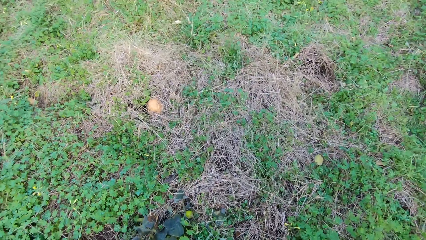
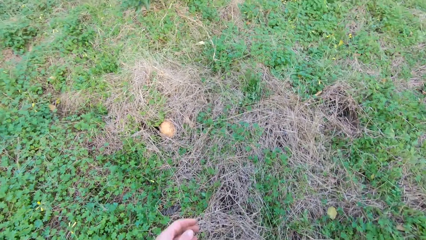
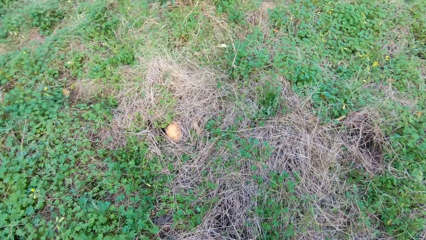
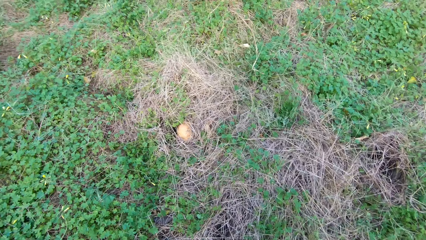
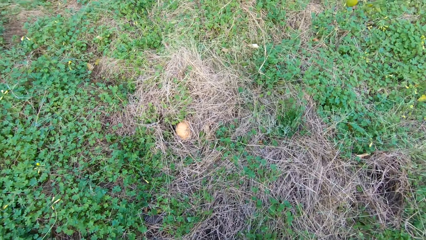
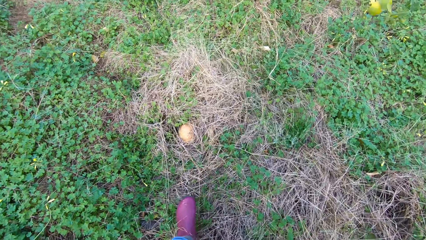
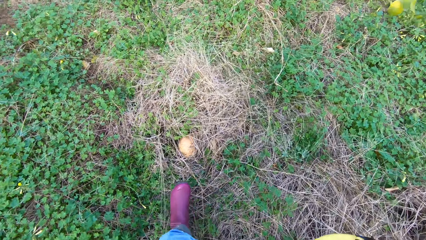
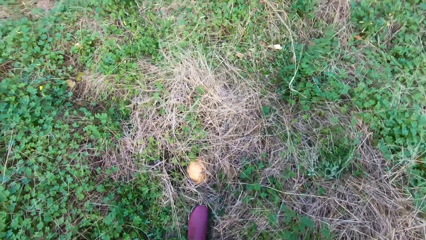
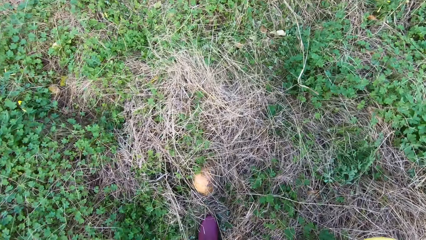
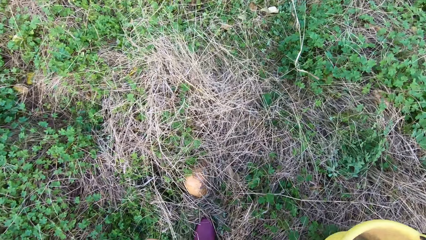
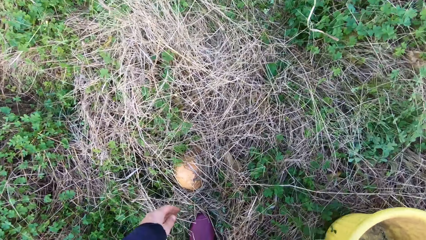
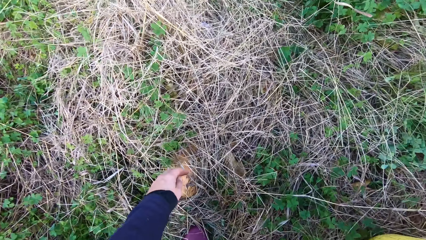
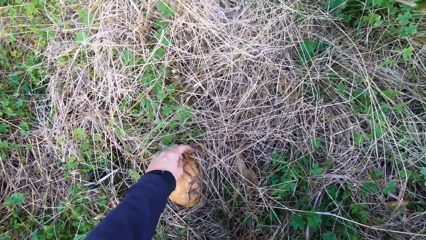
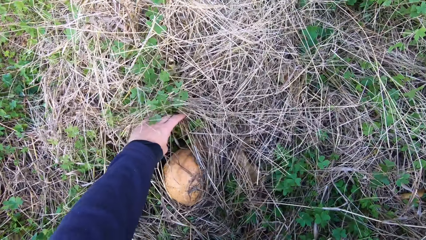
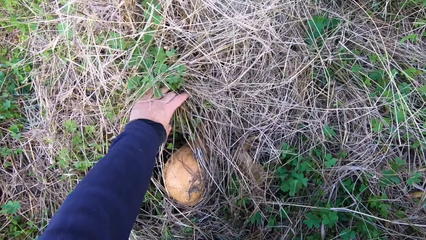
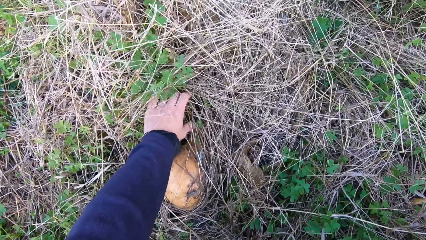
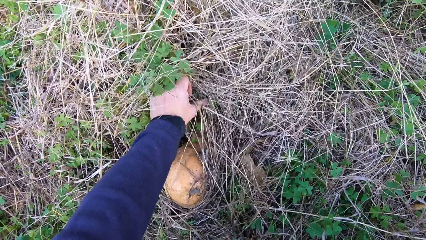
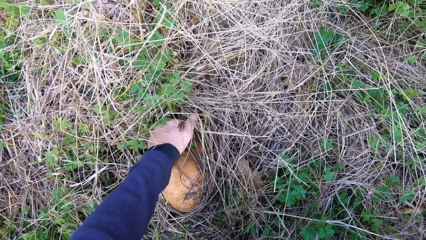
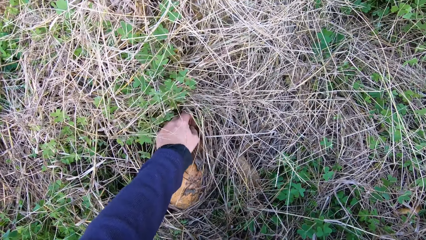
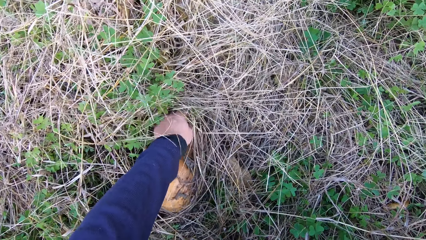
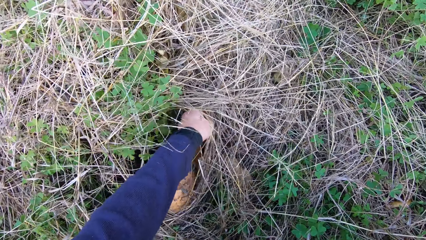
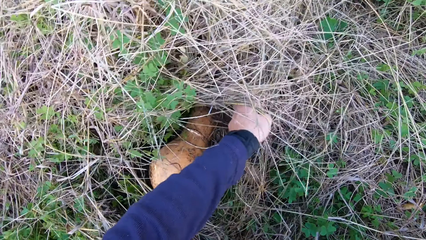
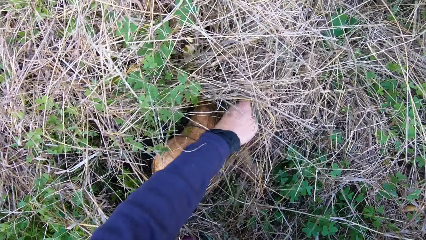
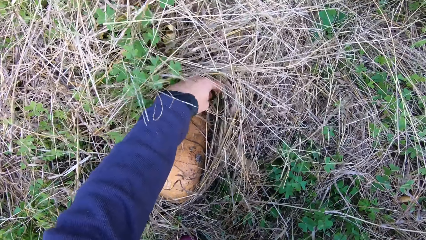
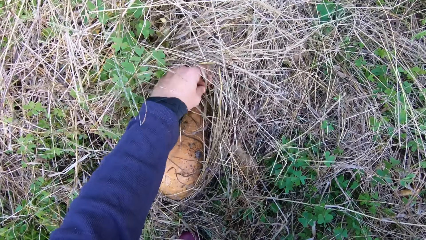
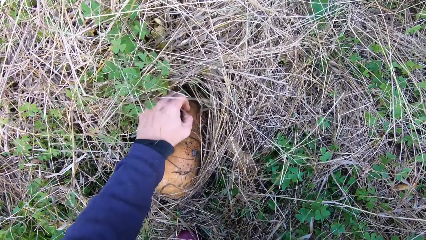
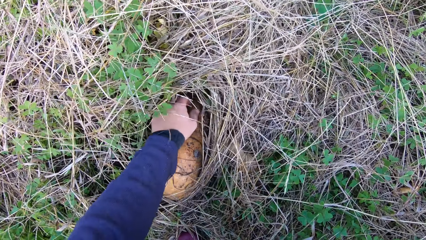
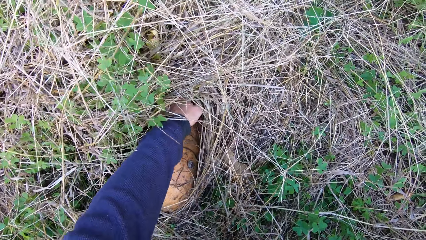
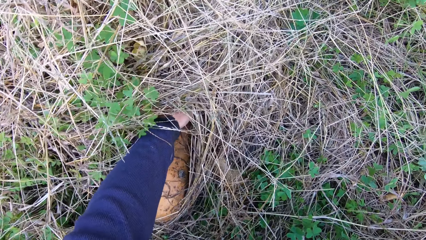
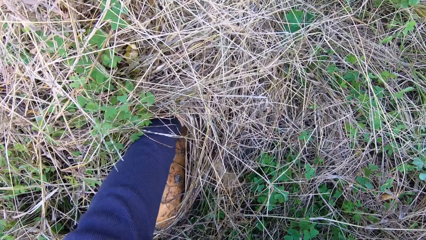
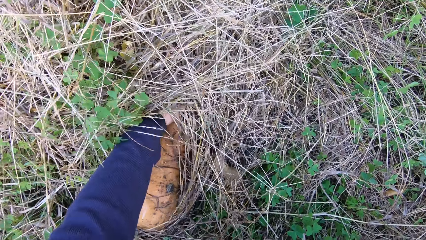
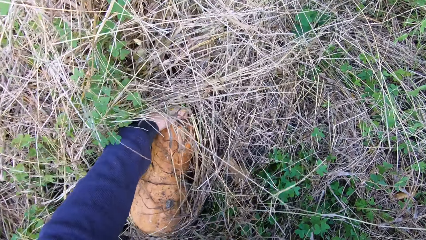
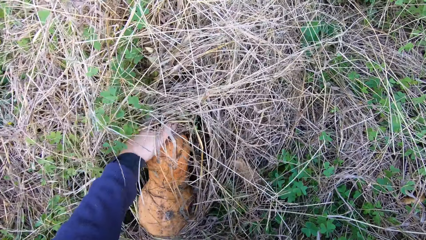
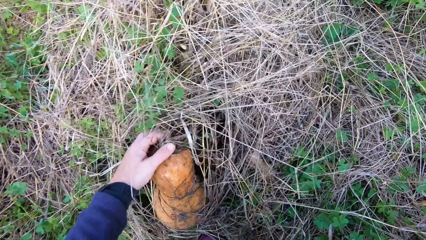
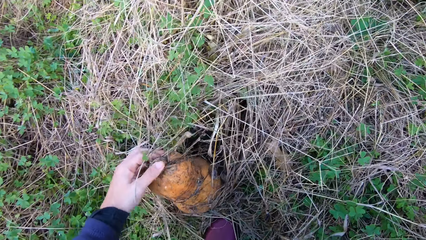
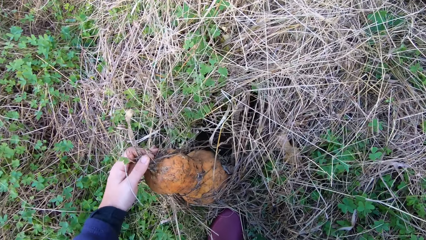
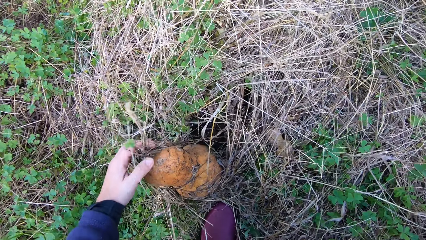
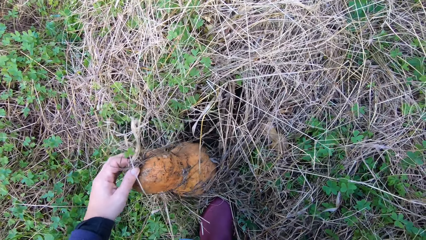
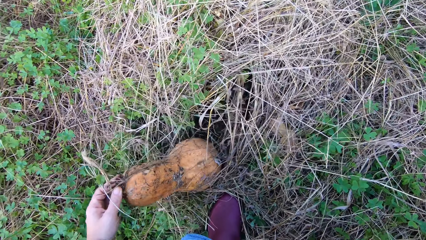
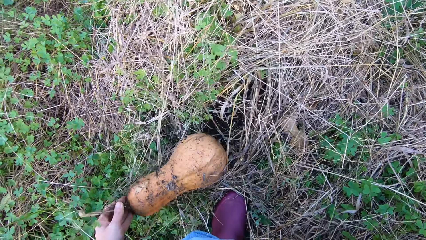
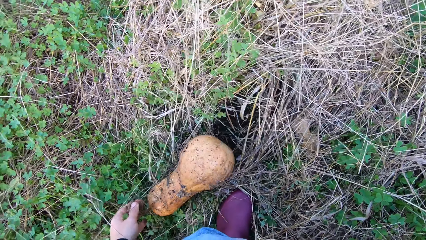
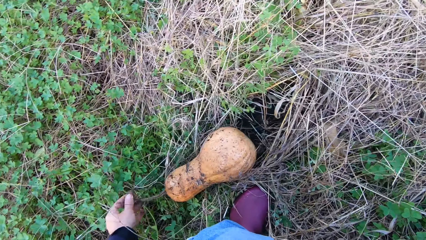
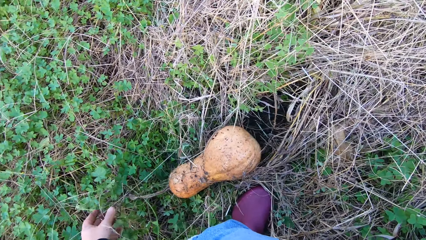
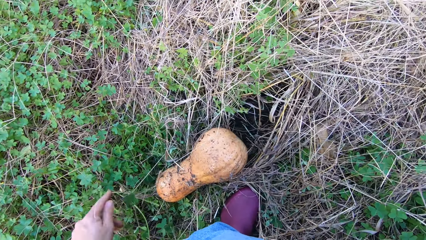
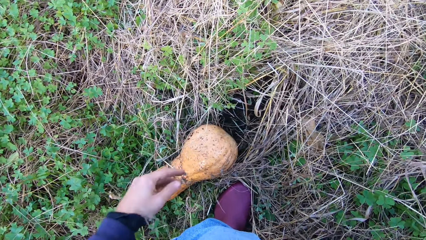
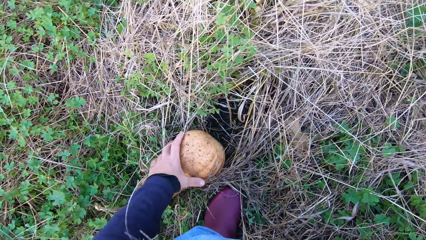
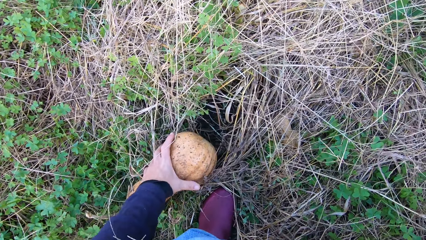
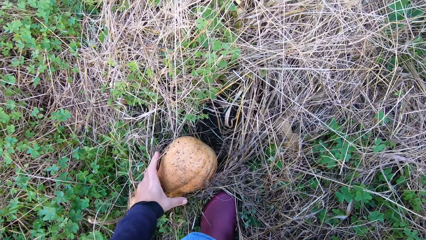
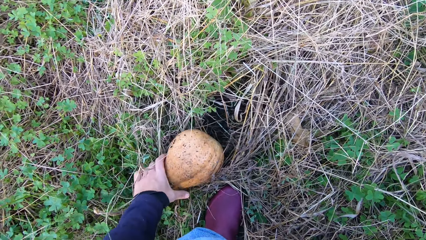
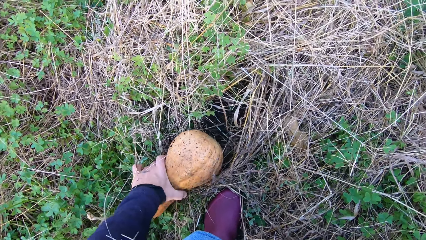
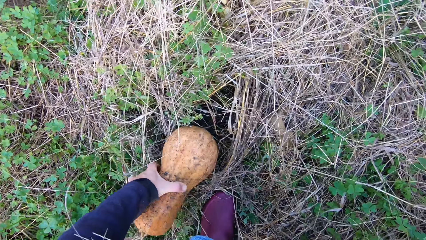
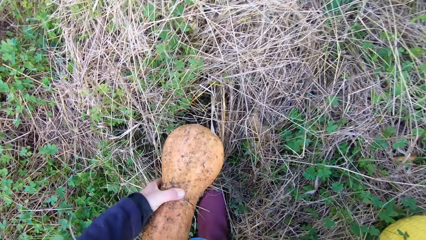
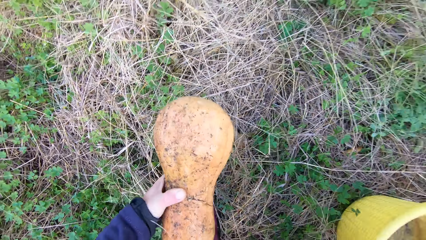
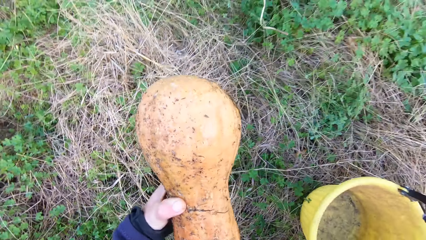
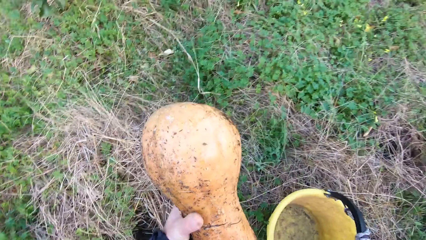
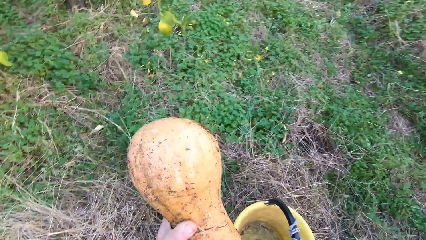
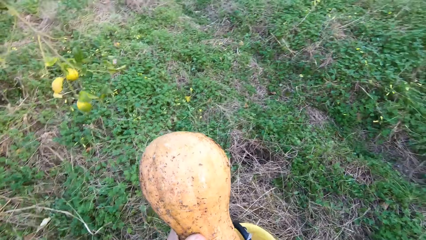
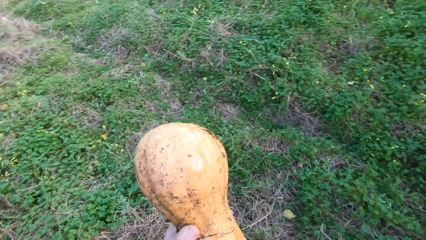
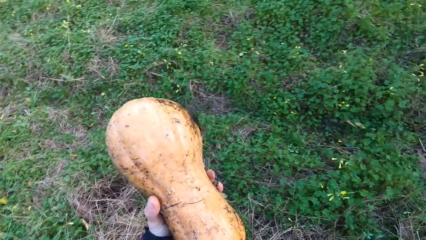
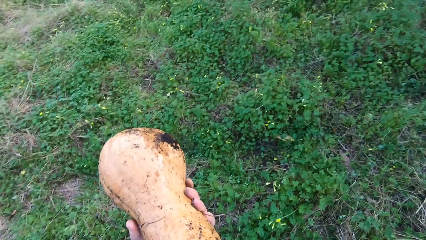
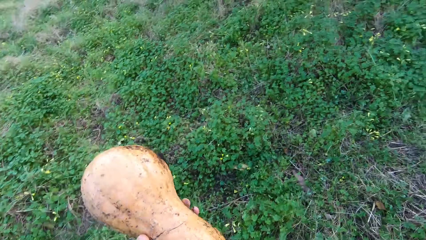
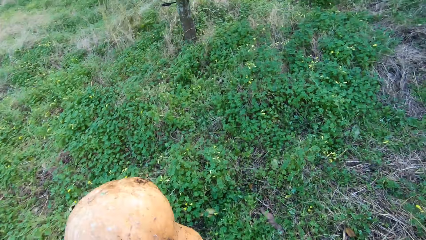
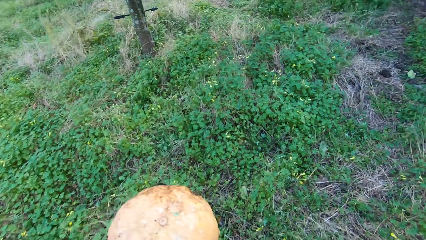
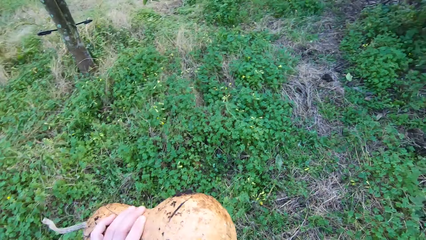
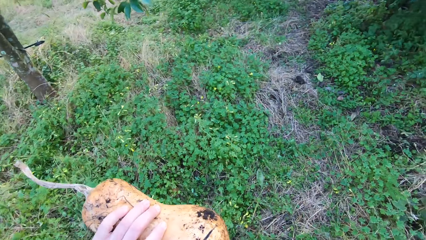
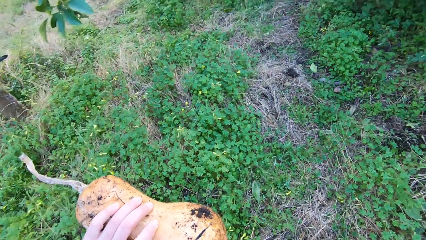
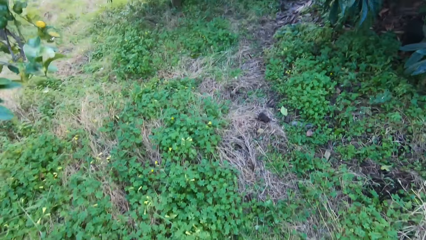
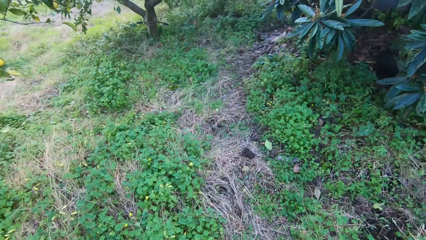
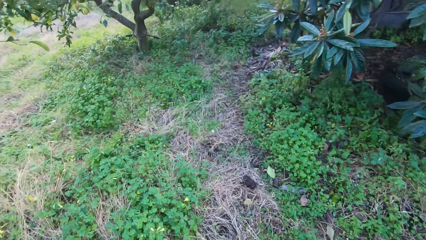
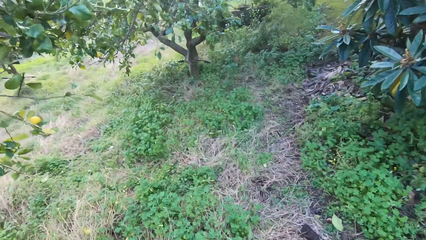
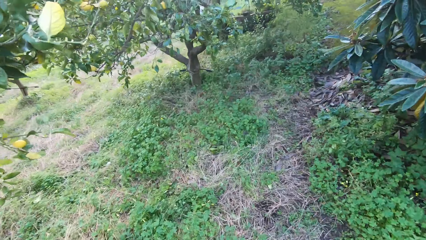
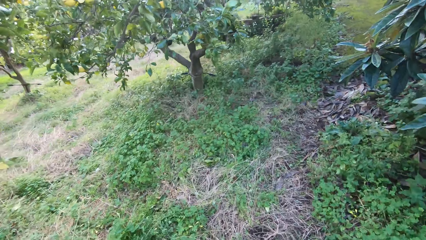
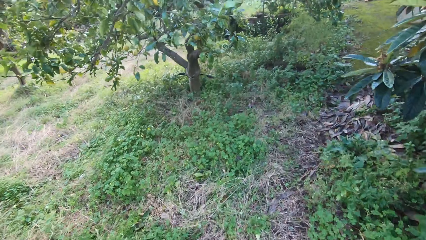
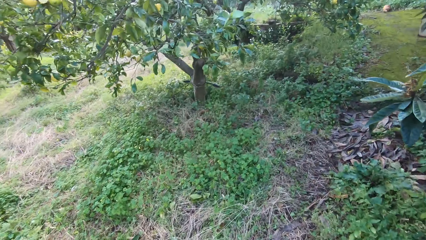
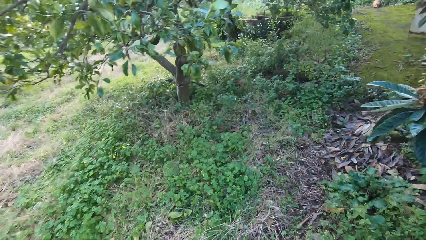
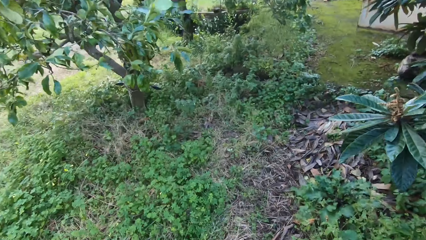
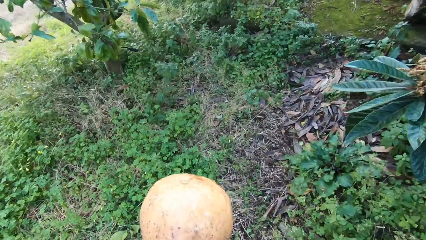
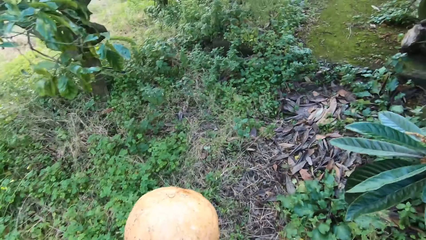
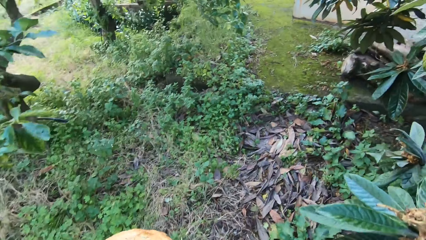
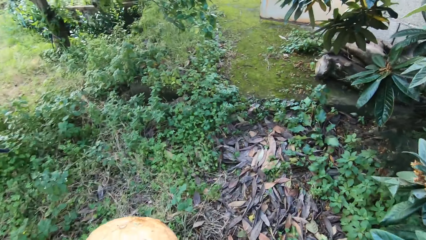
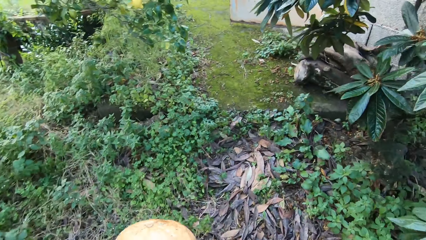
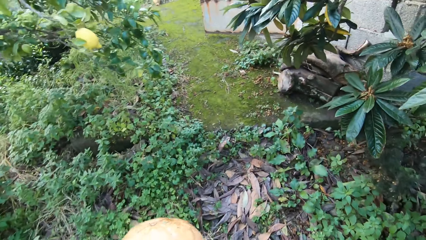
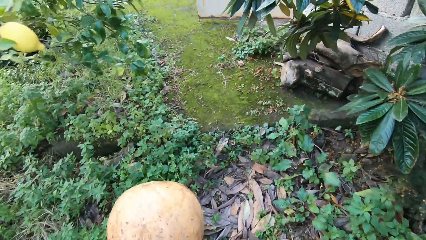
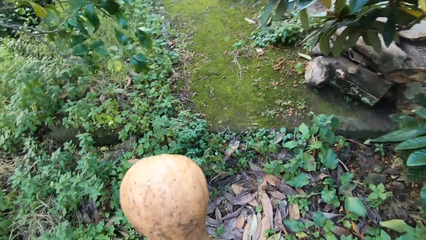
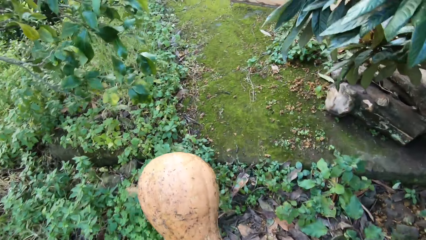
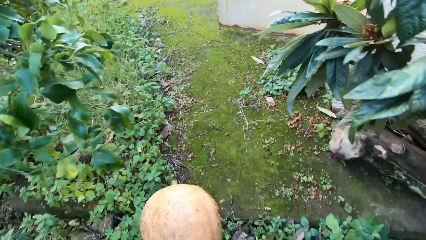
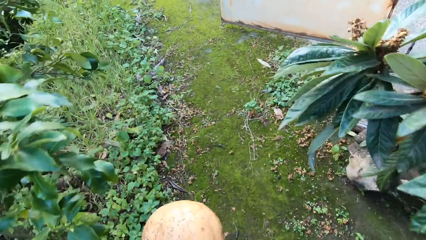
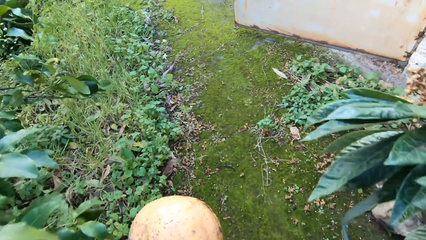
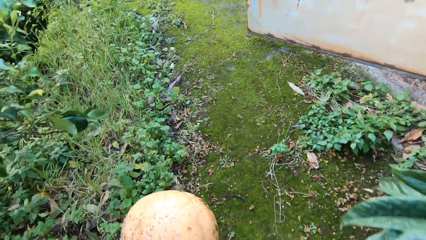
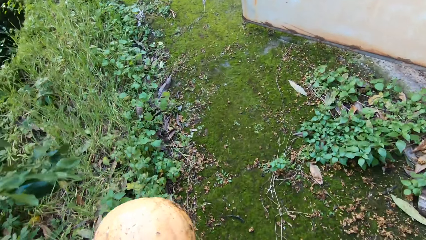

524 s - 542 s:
The camera wearer moves grass. They lift a butternut squash. They harvest another melon. They carry the melon. They move.
